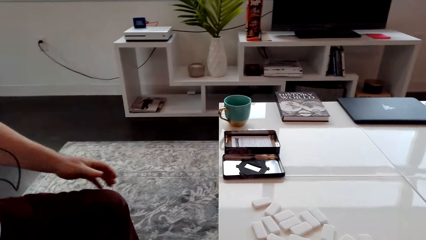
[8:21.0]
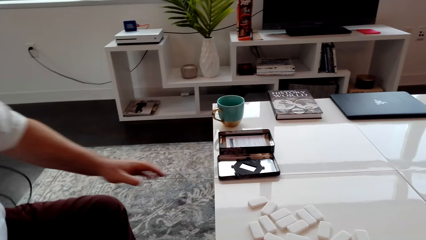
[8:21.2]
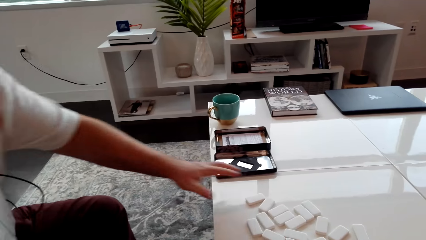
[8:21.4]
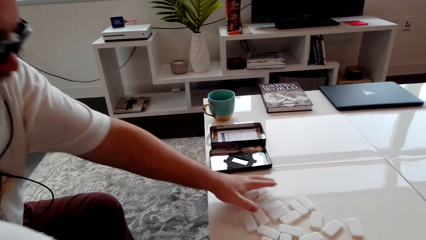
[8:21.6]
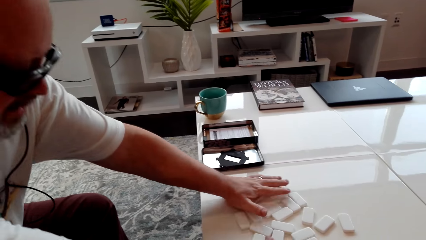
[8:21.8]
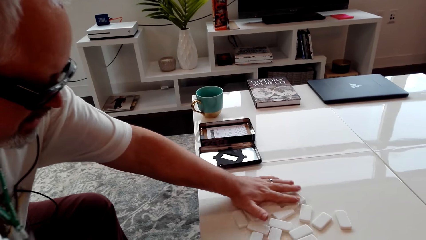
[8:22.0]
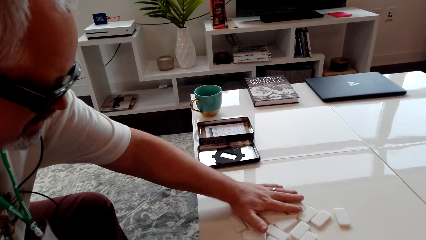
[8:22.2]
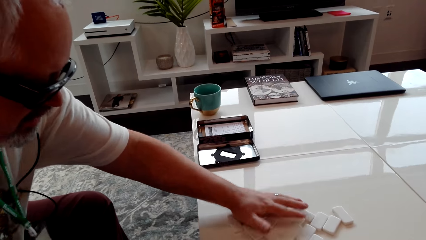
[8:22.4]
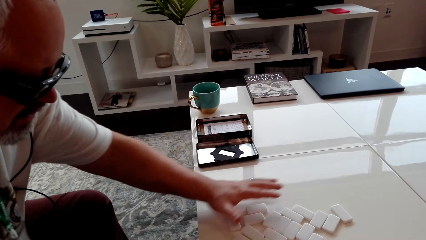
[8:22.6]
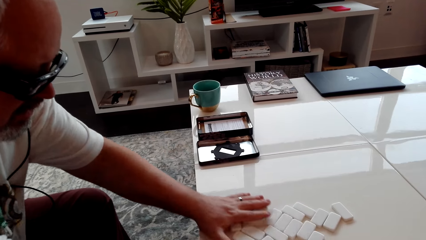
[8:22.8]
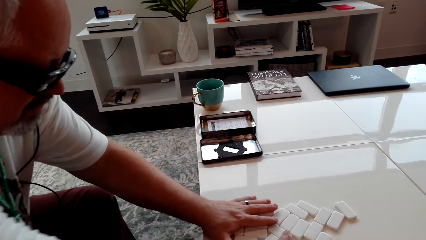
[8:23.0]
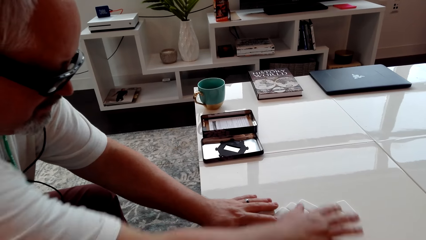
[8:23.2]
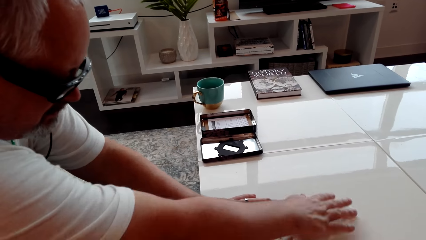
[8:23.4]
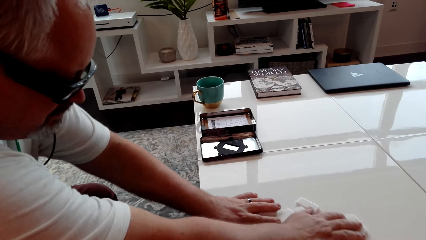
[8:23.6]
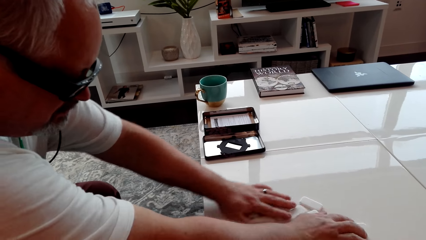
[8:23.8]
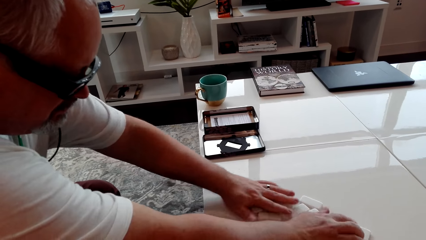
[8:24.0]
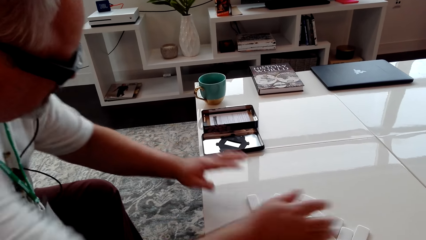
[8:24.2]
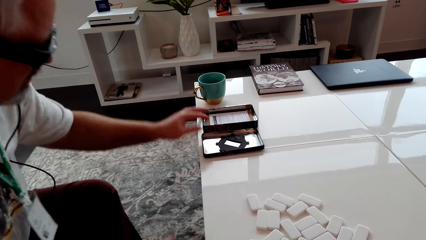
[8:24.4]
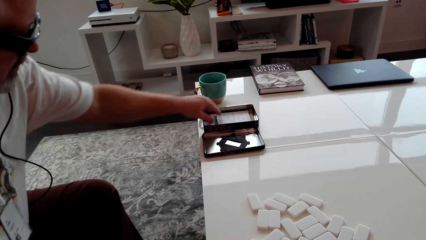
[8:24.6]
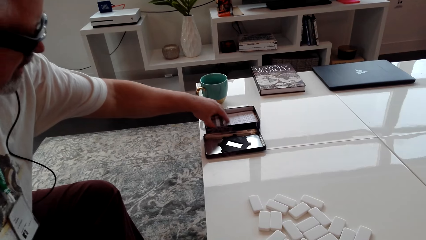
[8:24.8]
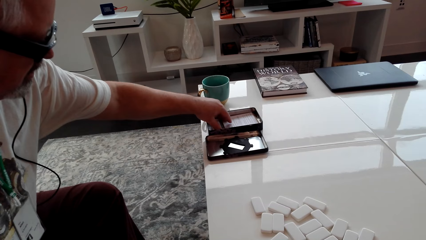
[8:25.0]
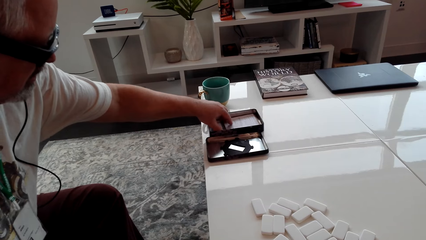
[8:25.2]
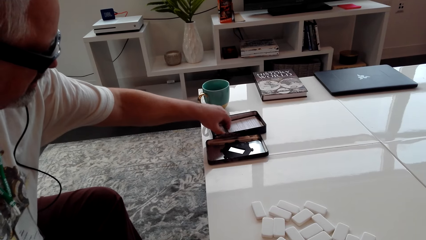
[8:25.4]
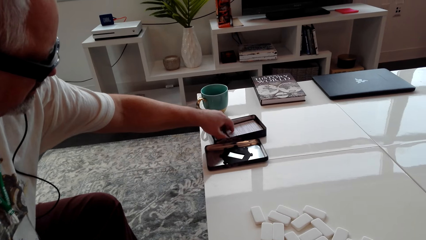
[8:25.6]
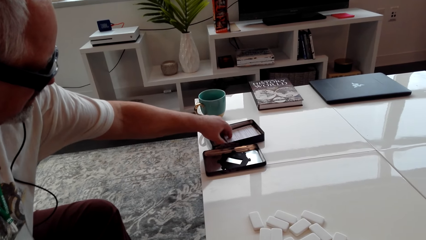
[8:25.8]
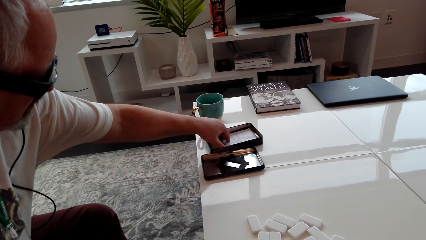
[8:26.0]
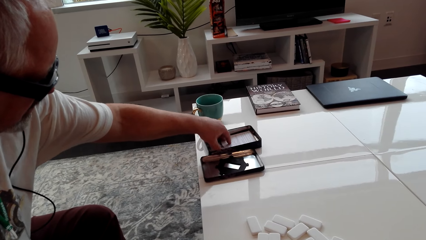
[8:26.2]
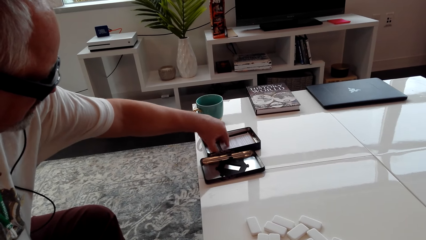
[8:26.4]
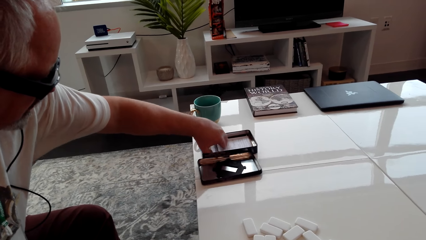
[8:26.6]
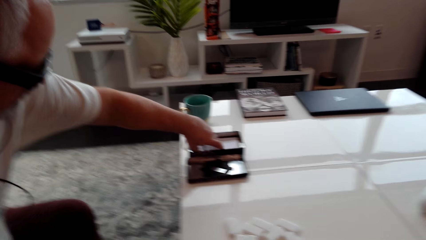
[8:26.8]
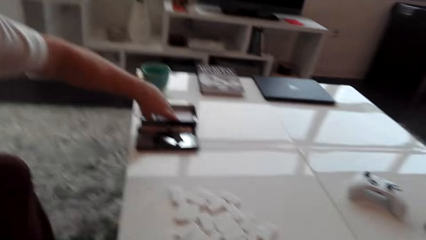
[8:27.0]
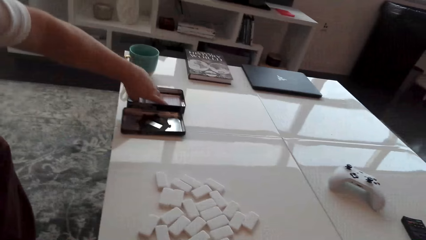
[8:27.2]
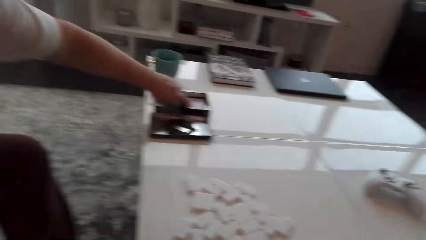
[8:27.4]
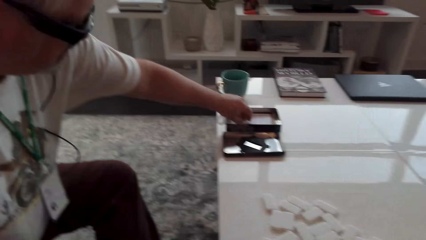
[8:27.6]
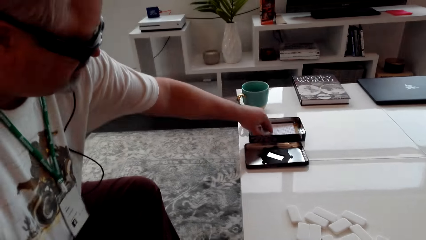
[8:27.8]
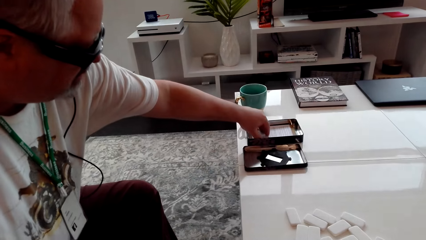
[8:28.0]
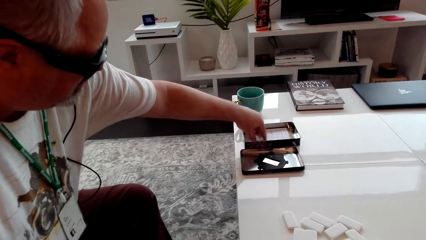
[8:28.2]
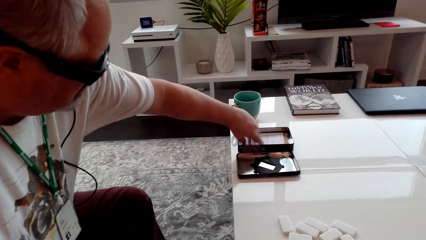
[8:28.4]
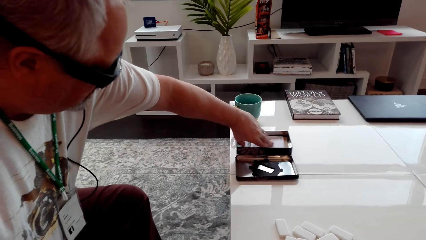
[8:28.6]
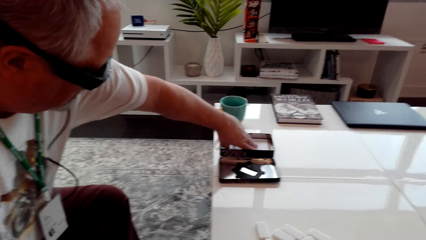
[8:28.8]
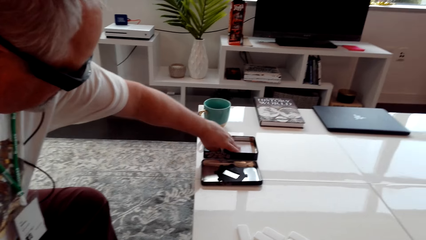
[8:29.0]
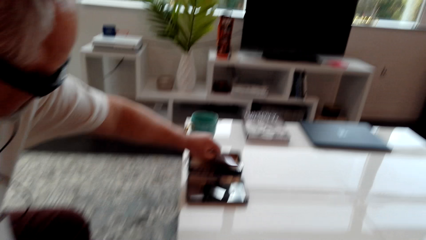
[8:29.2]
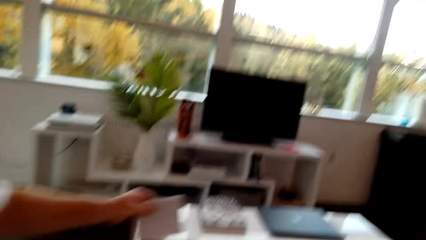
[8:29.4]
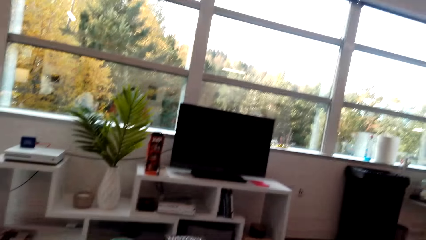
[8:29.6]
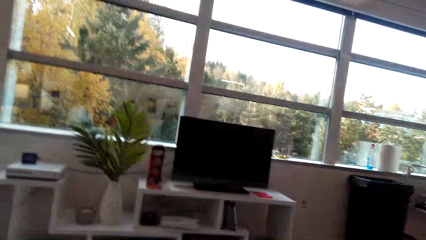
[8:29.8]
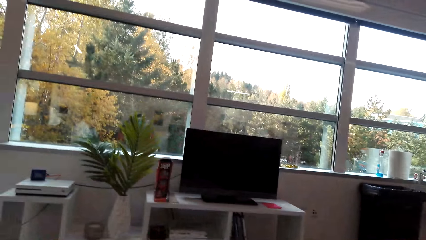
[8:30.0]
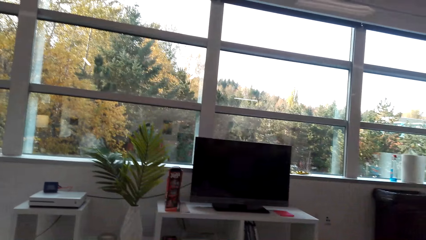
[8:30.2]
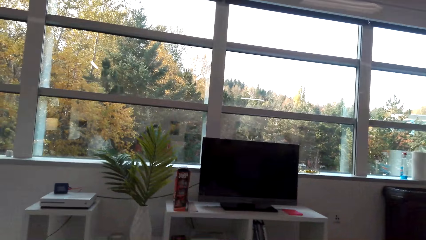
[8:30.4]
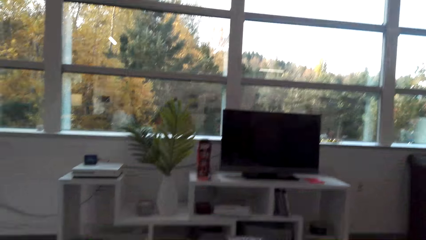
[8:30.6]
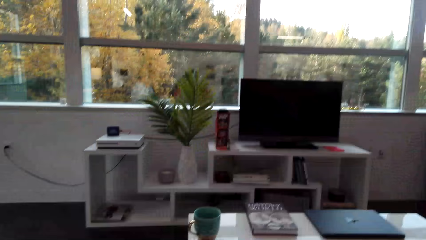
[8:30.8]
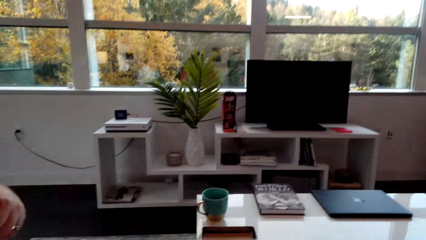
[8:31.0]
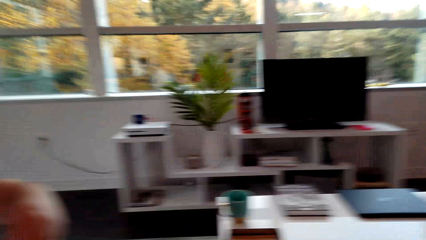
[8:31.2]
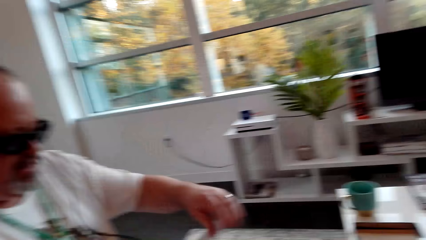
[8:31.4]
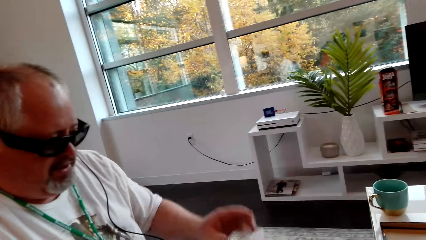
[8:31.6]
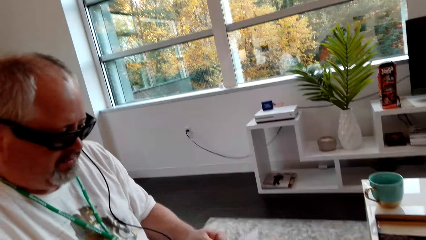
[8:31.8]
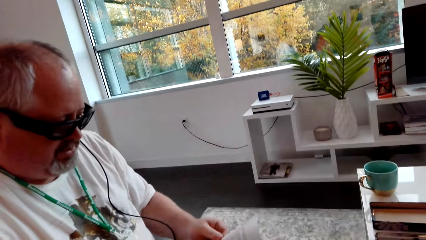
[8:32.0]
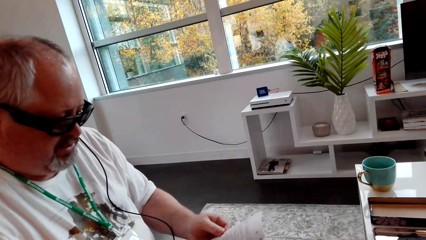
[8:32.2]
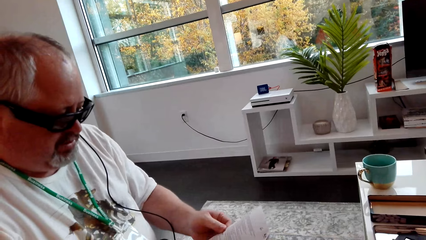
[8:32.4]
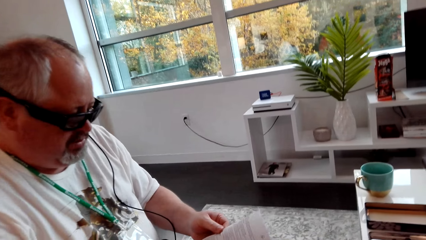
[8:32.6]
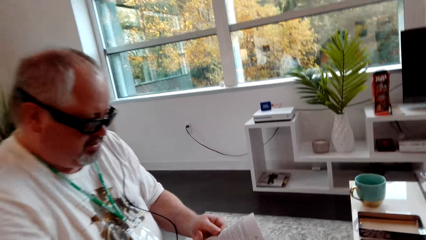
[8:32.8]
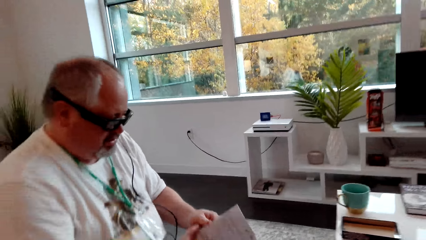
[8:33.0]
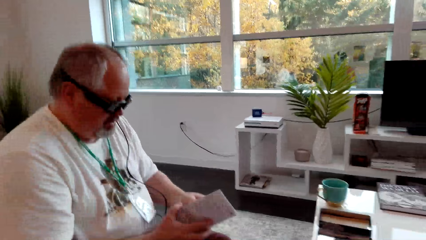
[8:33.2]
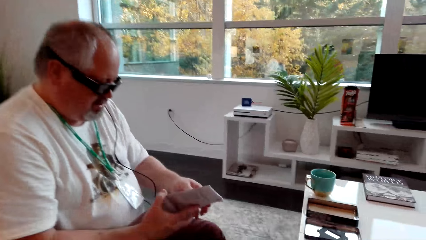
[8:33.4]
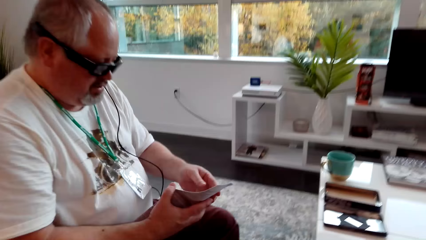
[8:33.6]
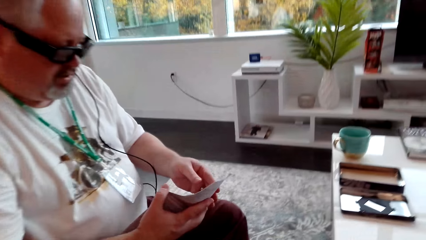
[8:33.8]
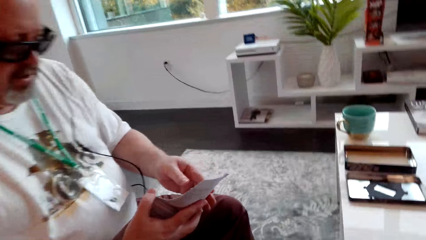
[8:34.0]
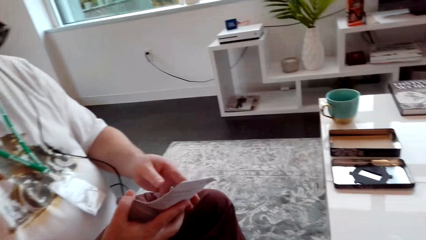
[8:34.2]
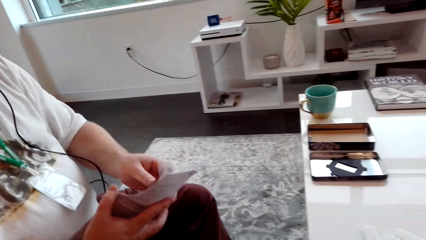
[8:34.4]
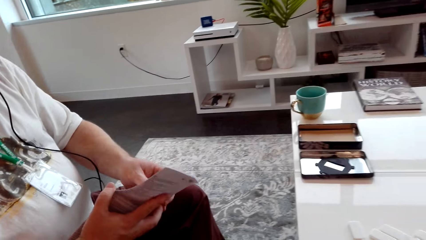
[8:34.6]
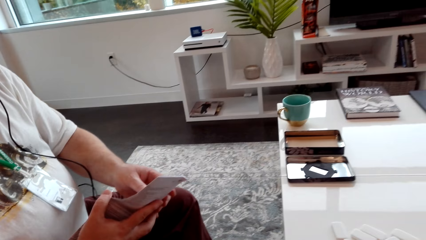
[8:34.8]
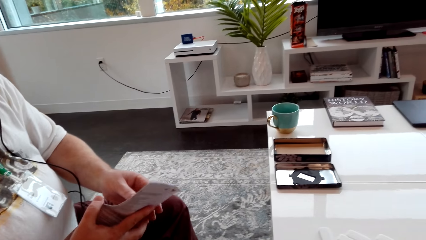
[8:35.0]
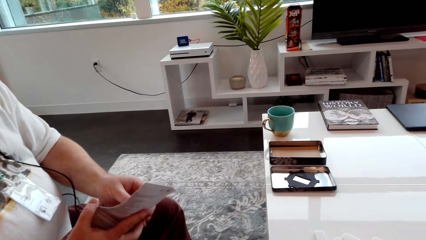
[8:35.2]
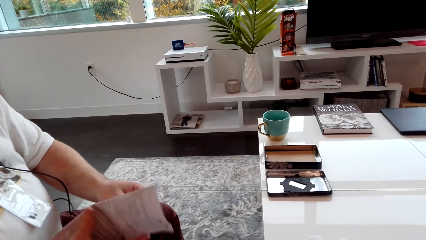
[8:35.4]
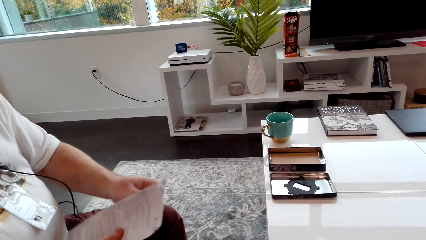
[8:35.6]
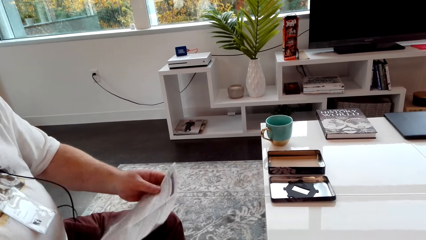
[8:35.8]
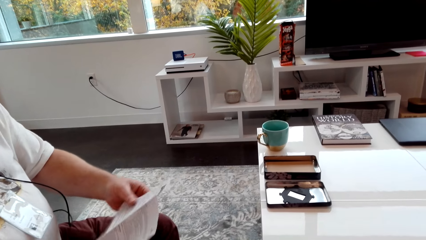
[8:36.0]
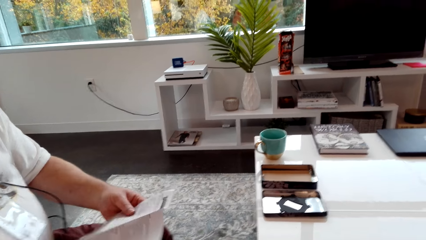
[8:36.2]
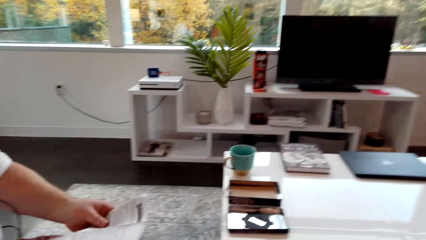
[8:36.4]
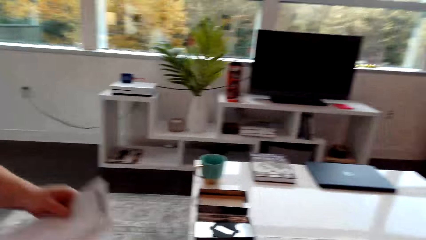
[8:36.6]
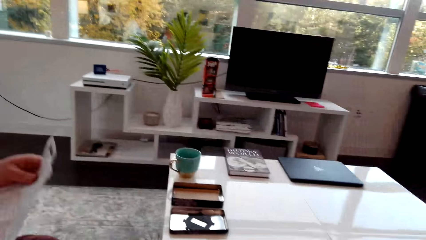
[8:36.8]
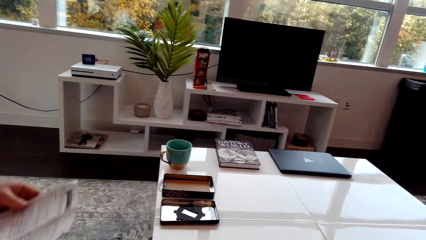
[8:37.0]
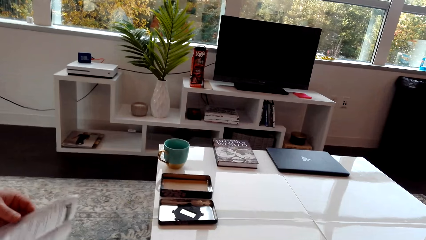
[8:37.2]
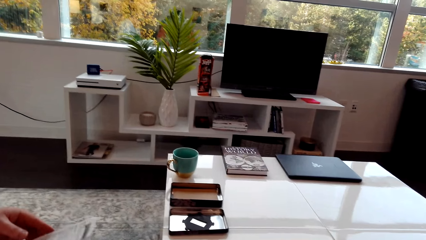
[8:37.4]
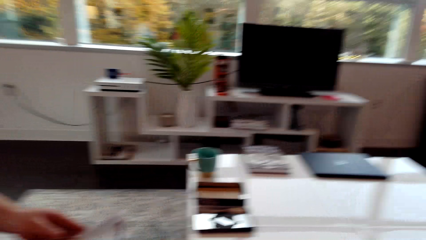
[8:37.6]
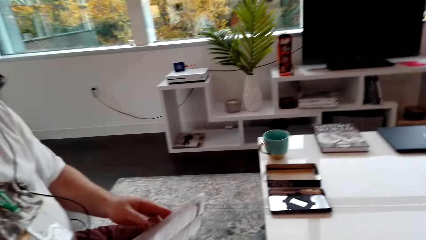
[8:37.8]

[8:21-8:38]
A man holds cubes. The man picks up the paper. The man opens the paper. The camera wearer looks around. The man holds the paper and reads the paper.
